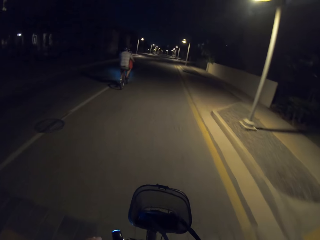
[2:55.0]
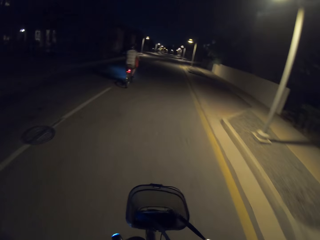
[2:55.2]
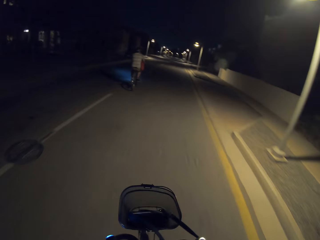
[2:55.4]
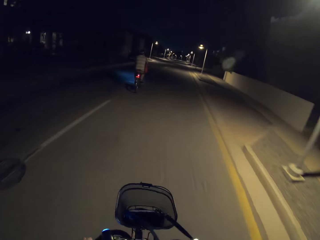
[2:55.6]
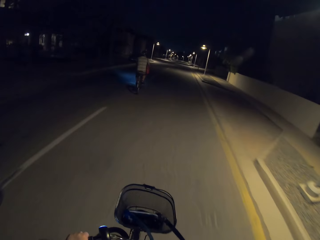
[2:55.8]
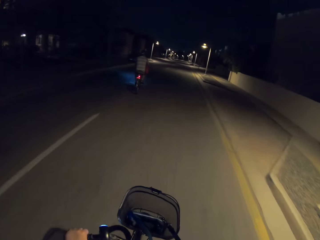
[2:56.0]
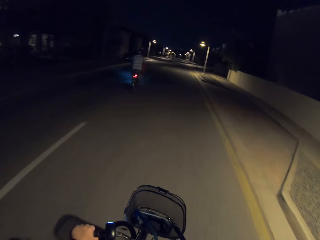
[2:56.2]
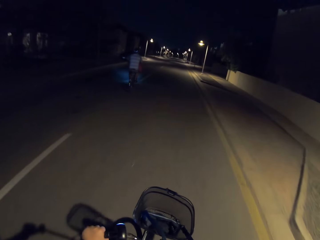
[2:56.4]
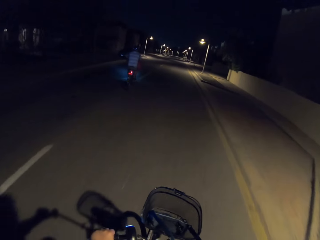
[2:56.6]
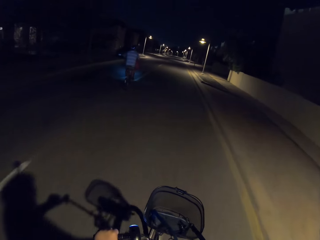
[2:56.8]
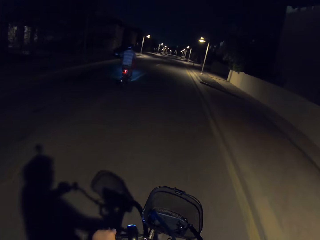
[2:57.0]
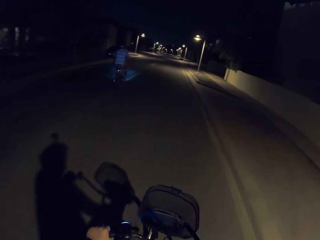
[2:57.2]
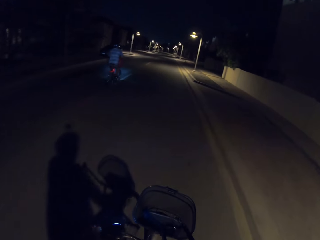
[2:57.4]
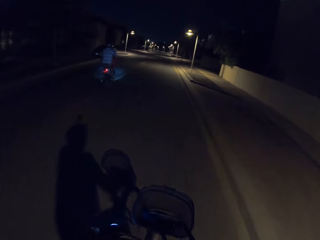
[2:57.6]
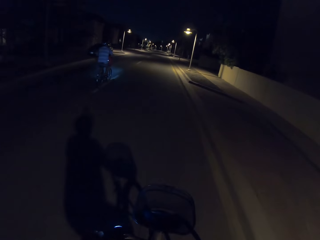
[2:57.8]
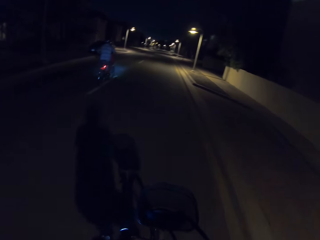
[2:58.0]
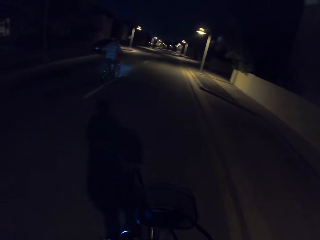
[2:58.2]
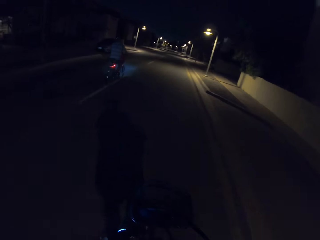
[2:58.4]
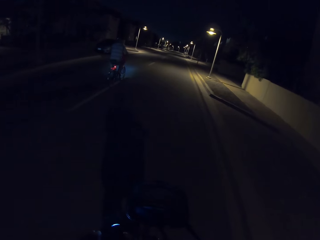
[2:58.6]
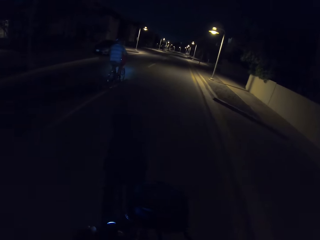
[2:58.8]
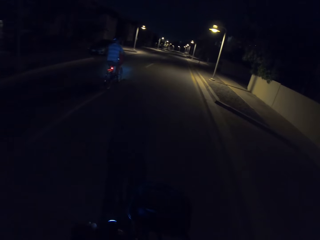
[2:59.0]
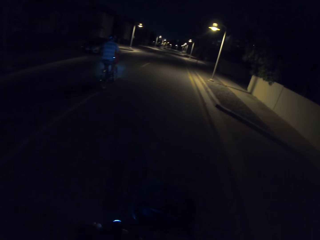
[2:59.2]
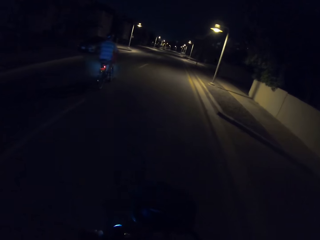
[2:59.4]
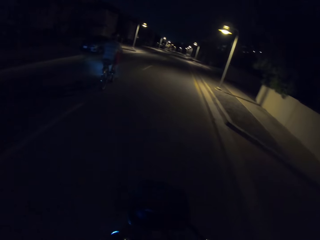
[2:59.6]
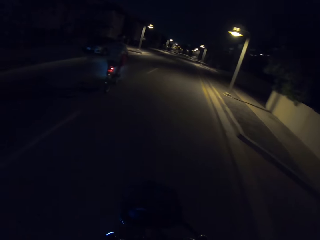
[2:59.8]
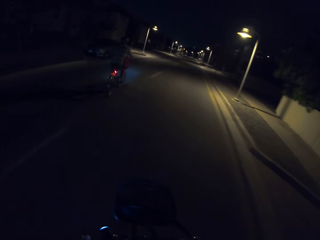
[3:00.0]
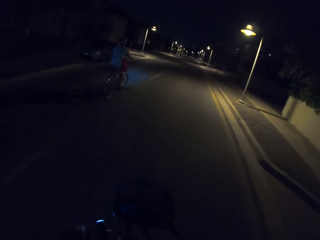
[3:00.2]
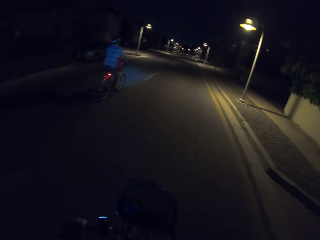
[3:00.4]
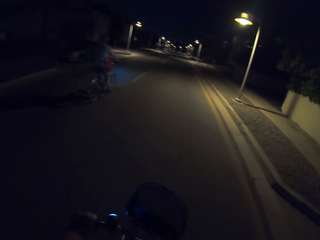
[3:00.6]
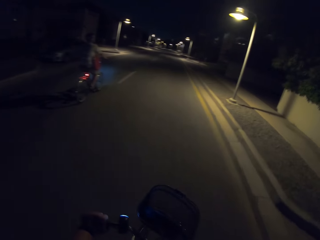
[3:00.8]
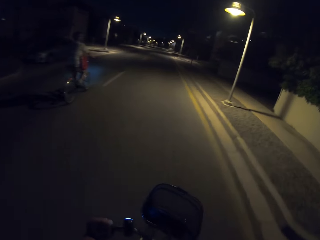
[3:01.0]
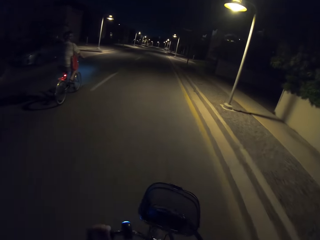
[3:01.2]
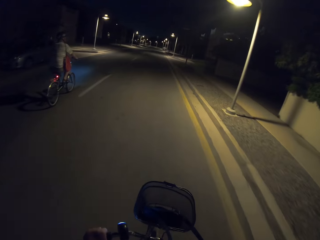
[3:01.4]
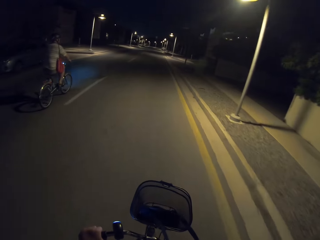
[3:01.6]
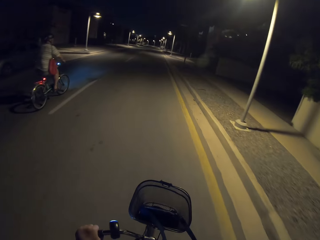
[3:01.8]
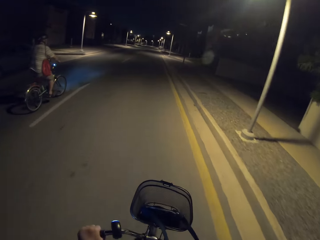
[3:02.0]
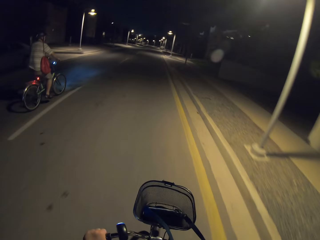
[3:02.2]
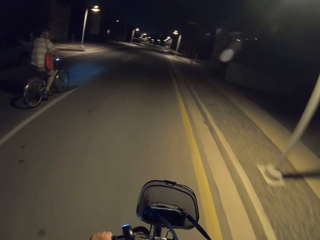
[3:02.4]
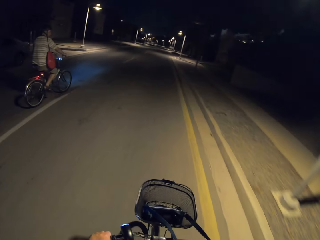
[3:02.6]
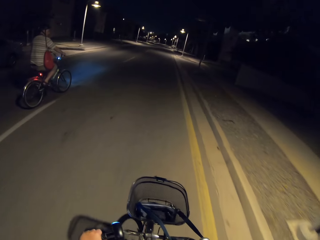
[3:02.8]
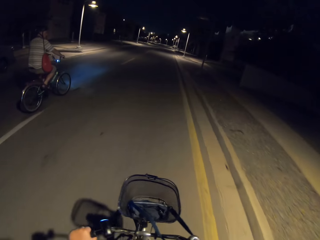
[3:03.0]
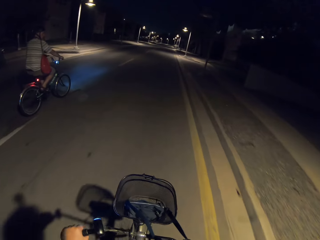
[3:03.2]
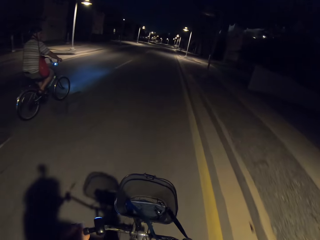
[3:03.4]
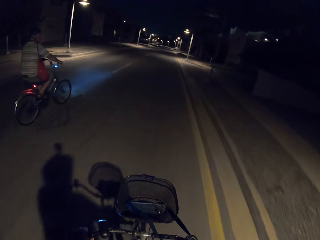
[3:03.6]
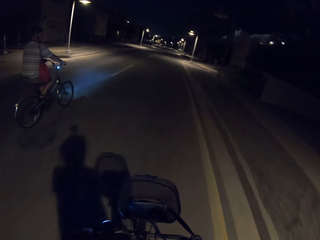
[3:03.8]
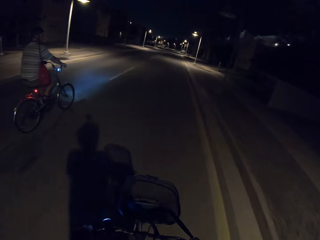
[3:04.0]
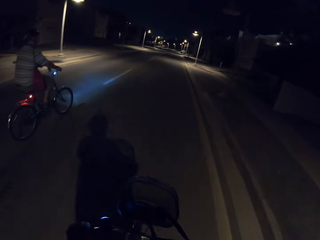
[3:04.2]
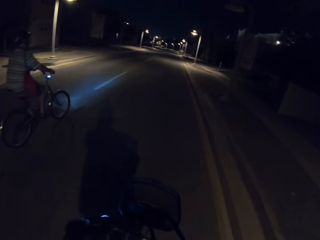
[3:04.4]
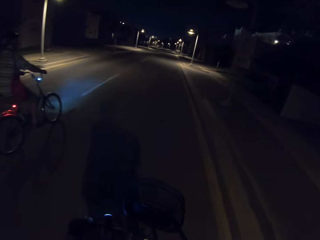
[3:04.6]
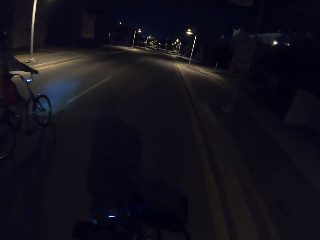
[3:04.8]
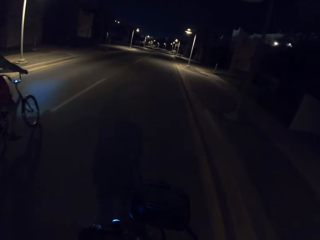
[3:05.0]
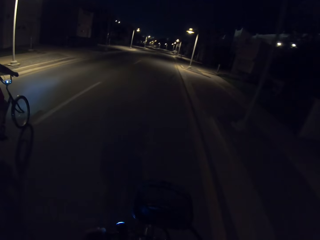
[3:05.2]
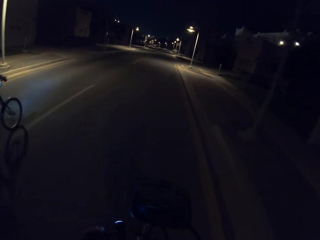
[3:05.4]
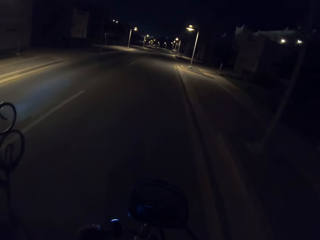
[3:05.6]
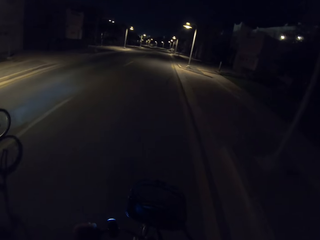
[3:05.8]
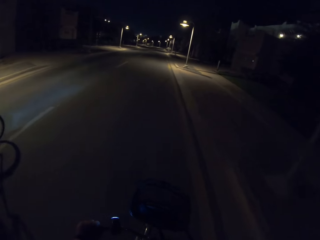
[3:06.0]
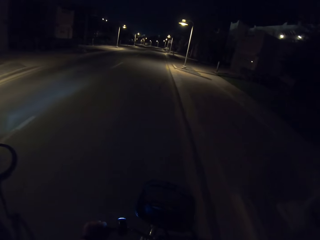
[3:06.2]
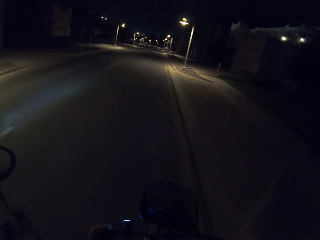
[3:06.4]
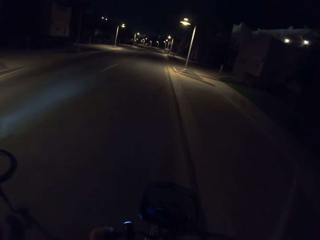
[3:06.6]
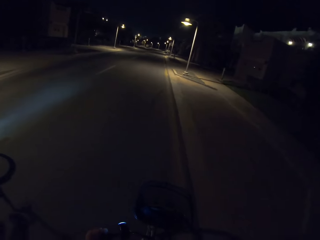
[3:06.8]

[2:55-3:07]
The camera wearer and a man cycle the bicycles on the road. The man cycles the bicycle with rear red and white lights on.

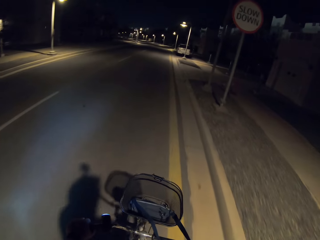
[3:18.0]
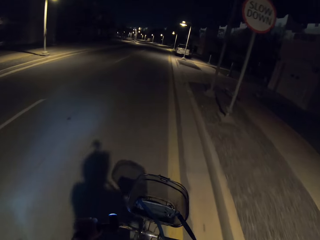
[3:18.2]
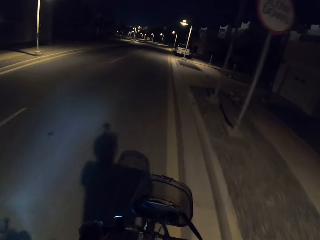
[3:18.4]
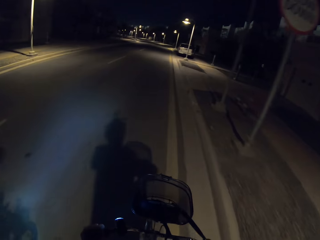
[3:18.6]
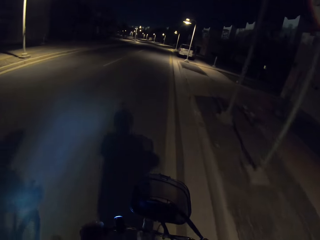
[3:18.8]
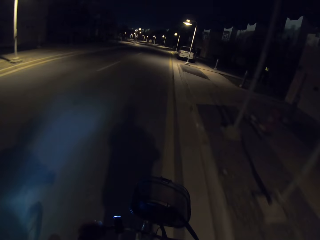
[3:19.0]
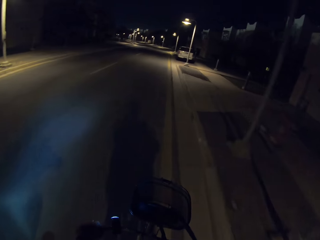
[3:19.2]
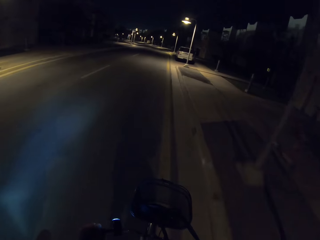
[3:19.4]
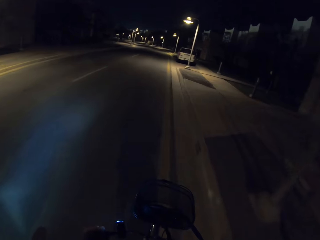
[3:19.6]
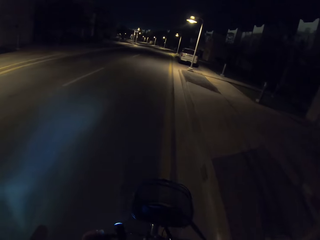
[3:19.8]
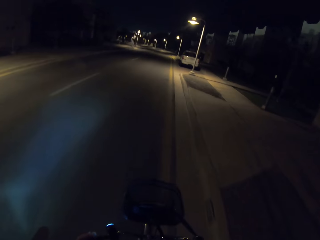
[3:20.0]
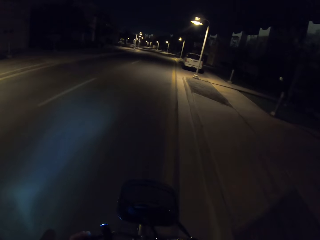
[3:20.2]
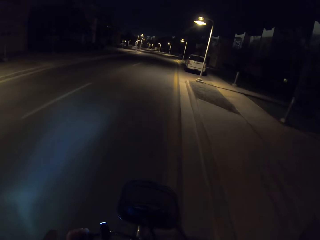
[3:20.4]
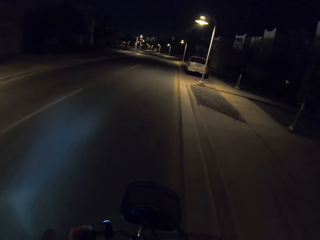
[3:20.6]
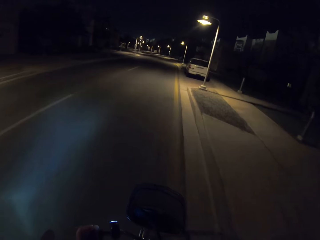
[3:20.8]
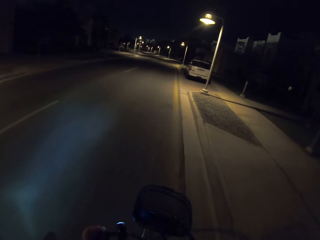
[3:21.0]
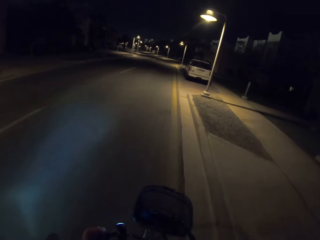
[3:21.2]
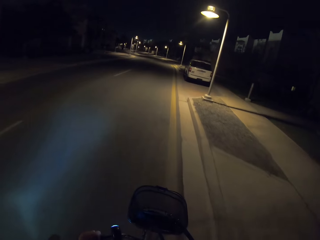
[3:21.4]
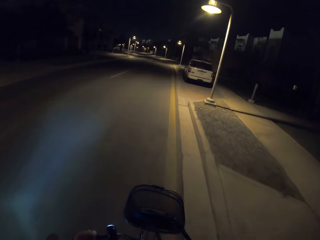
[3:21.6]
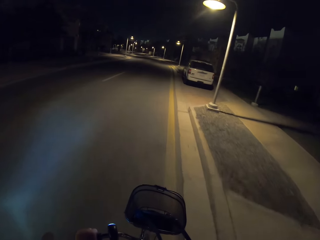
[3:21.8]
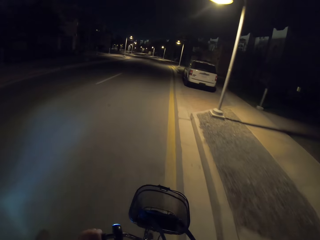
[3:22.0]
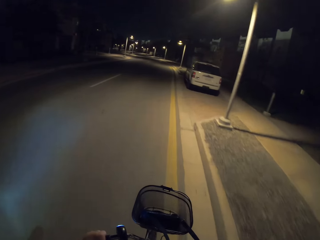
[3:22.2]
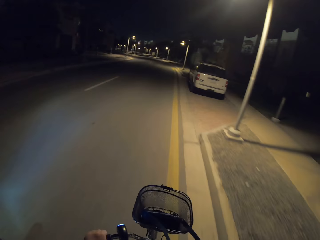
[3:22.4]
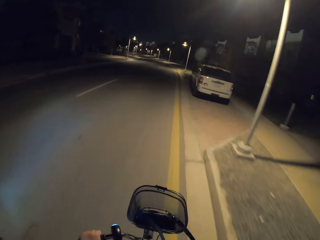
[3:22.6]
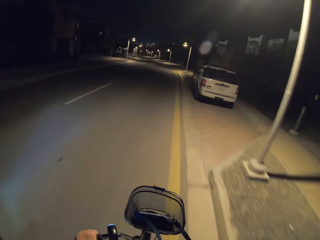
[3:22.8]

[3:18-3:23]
The camera wearer cycles the bicycle on the road.

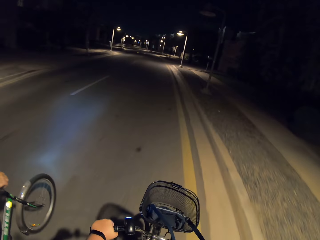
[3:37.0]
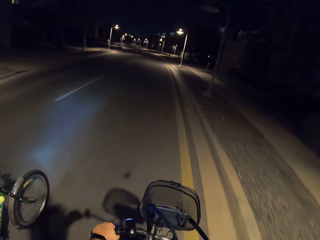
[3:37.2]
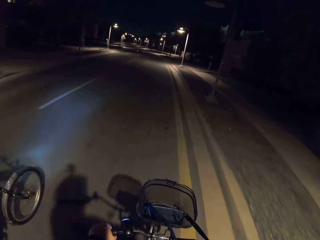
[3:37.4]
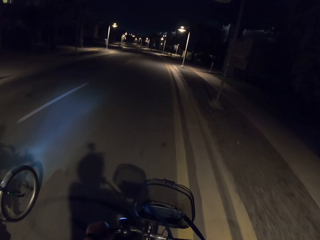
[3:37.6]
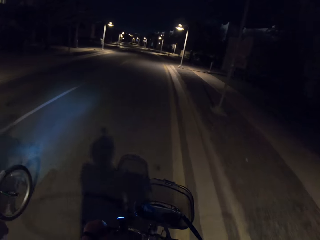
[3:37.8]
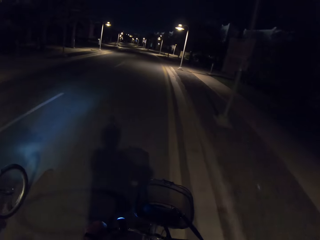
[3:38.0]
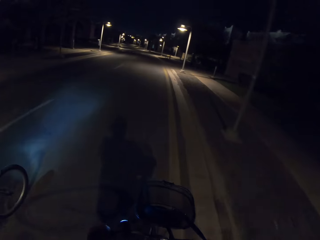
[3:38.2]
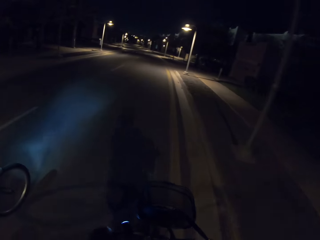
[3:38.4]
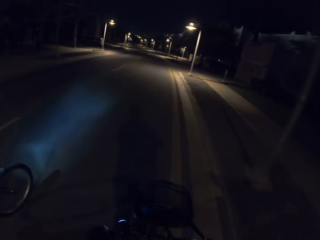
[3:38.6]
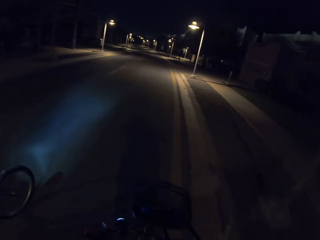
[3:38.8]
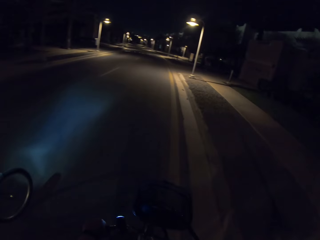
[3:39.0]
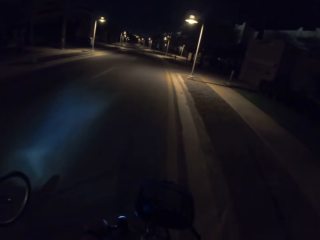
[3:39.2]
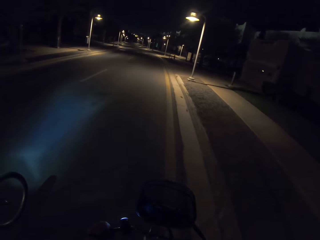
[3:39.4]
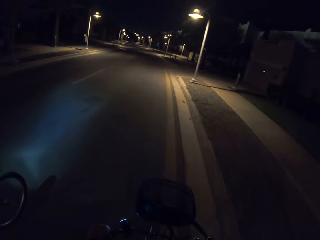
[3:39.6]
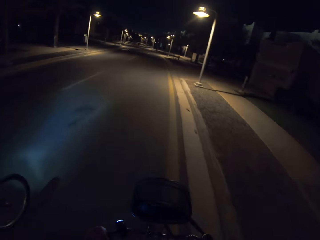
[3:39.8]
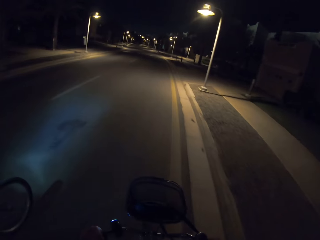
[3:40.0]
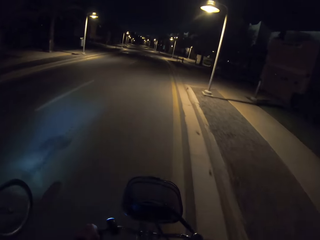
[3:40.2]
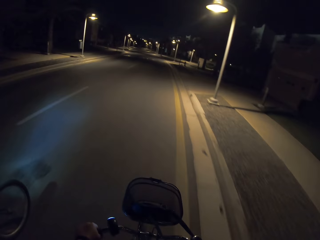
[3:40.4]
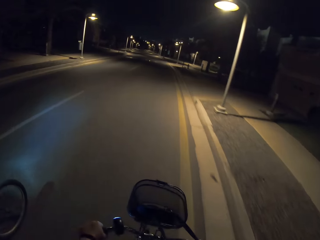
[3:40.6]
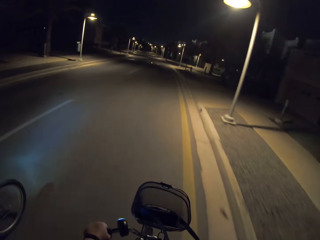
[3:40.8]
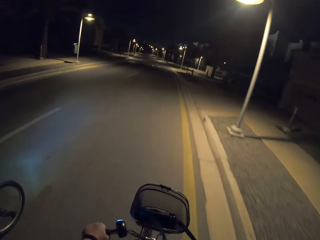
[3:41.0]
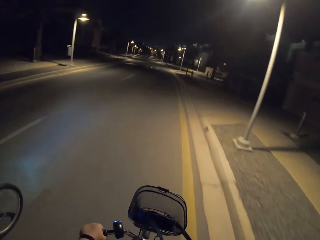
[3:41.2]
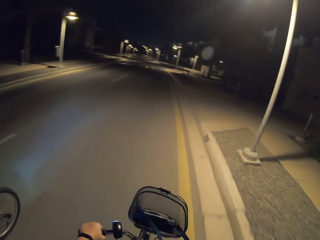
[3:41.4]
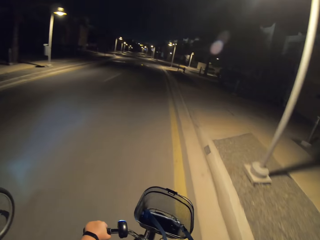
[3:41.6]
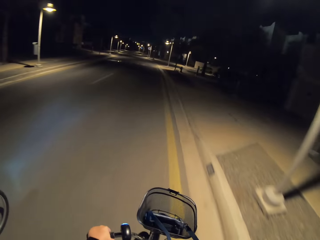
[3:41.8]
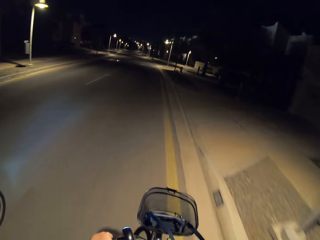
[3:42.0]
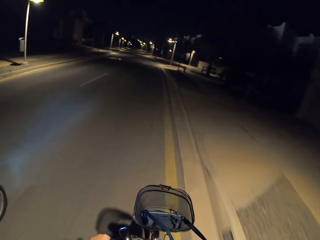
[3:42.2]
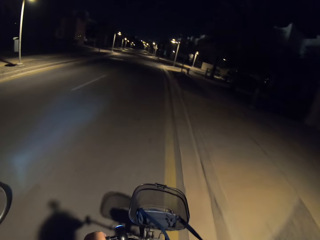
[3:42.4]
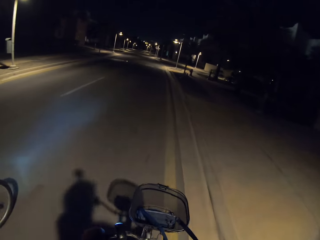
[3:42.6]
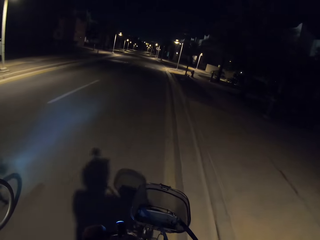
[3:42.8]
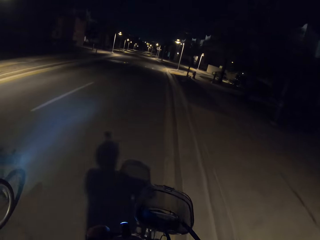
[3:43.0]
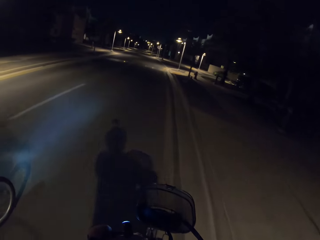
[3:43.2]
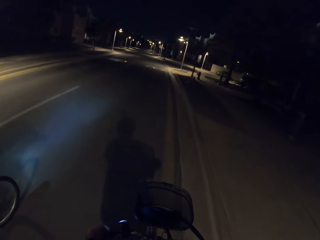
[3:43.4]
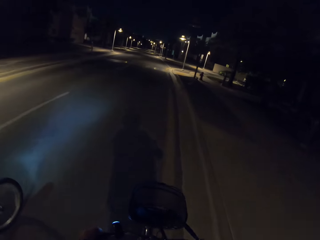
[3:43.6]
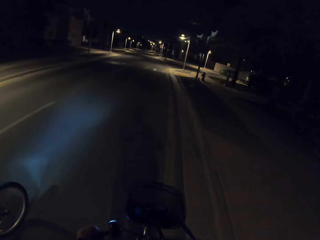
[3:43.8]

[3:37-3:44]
The camera wearer and a man cycle the bicycles on the road.
